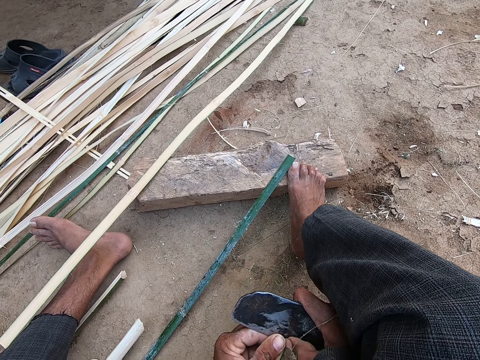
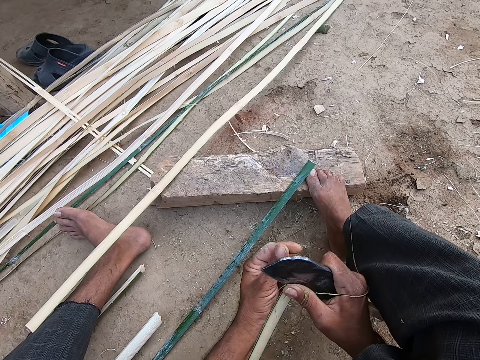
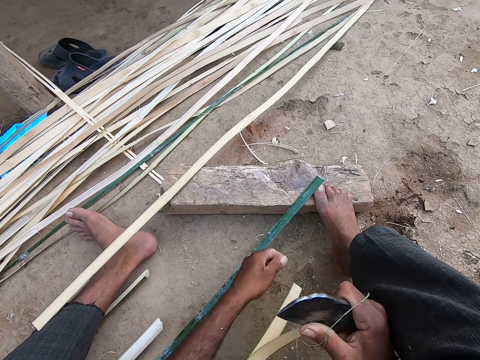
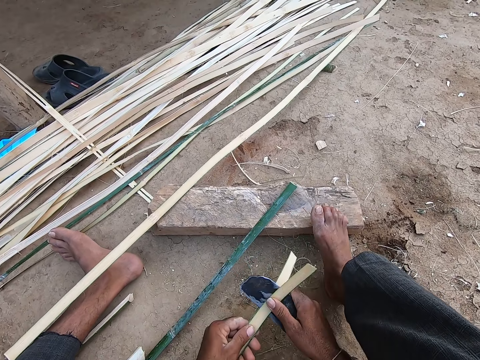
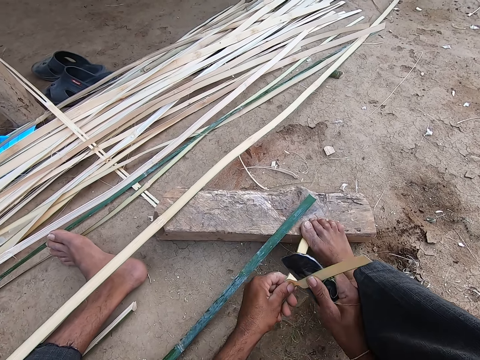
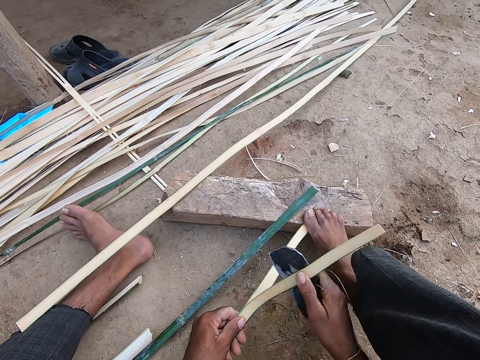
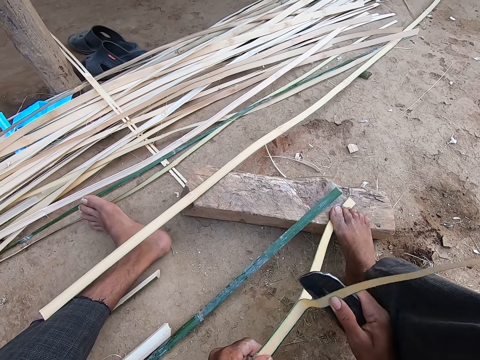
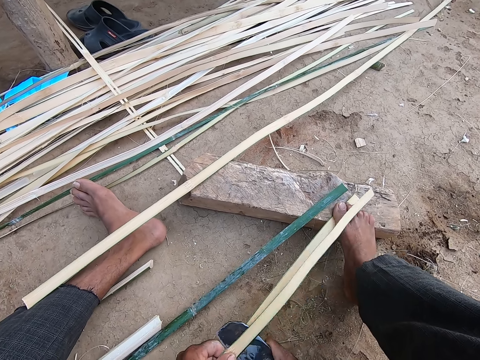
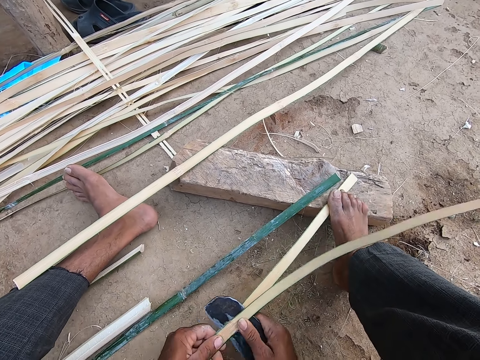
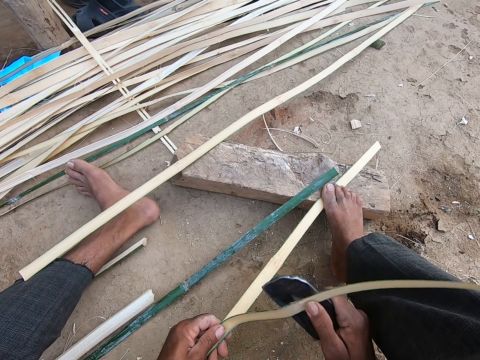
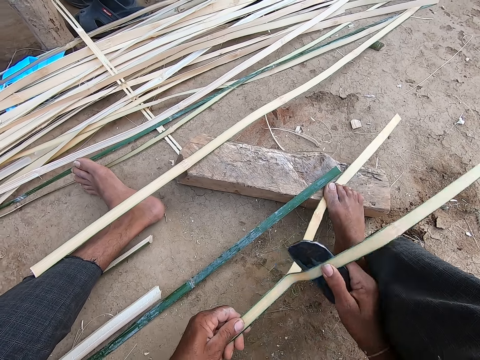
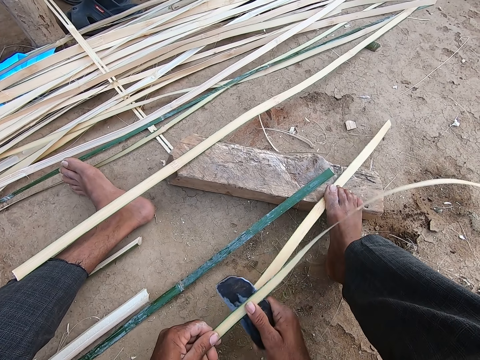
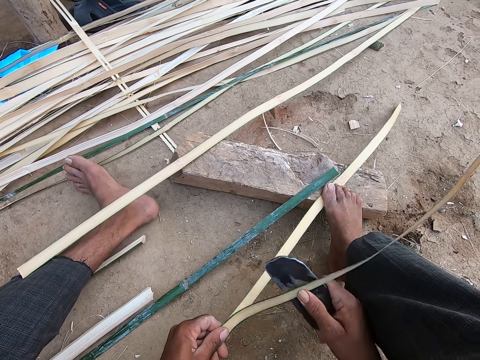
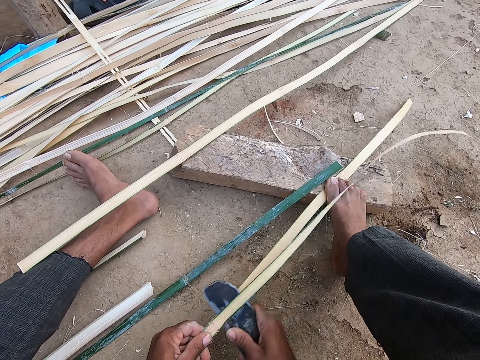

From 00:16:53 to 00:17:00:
The camera wearer splits the cane with his left hand. He splits the cane with both hands. He splits the cane with the knife in his right hand.

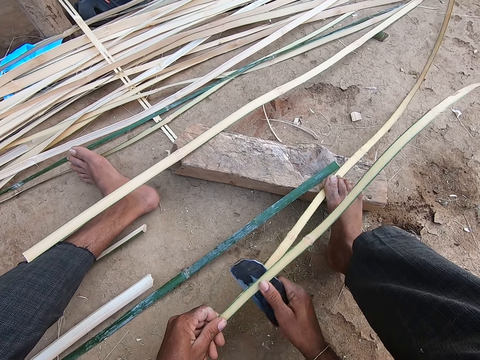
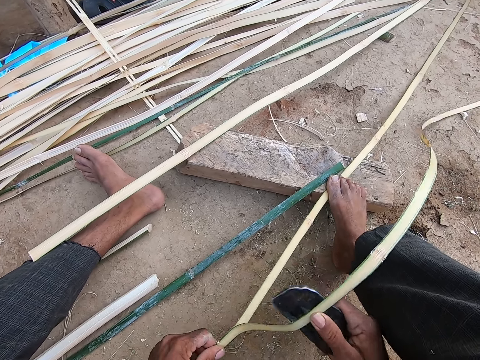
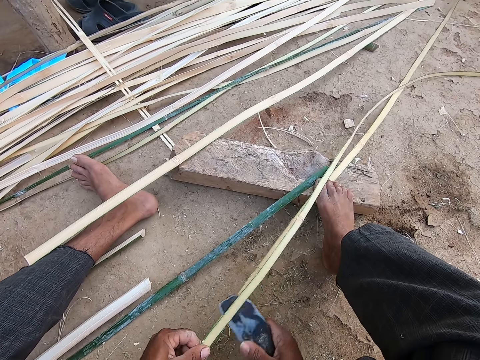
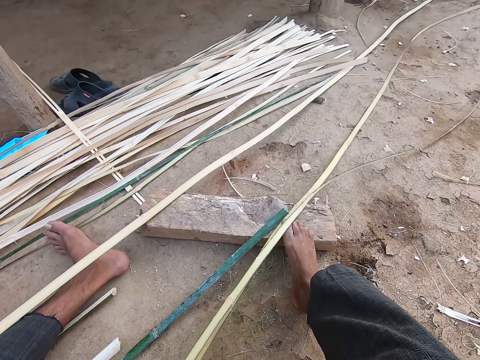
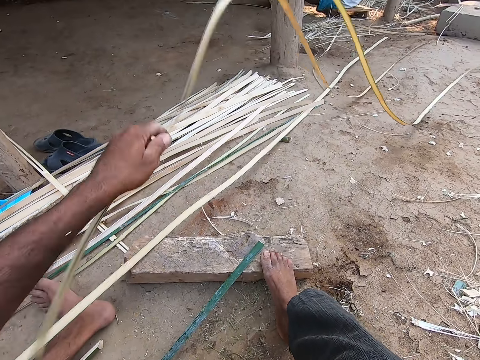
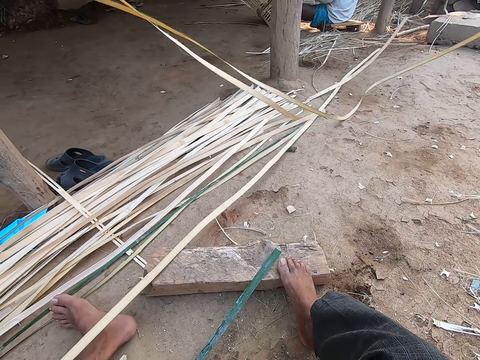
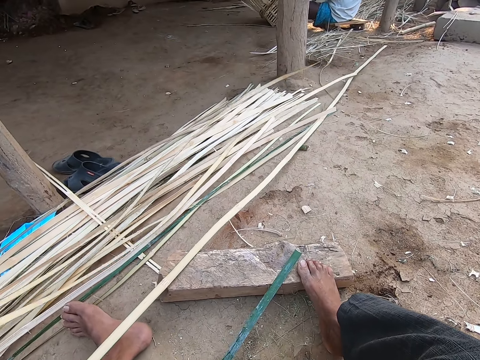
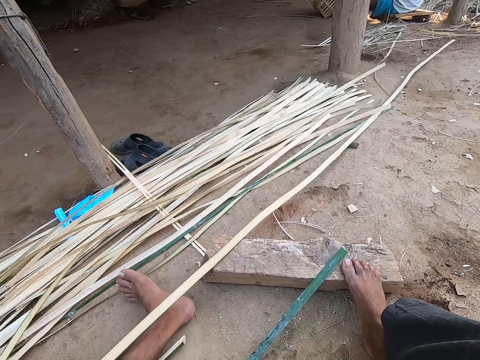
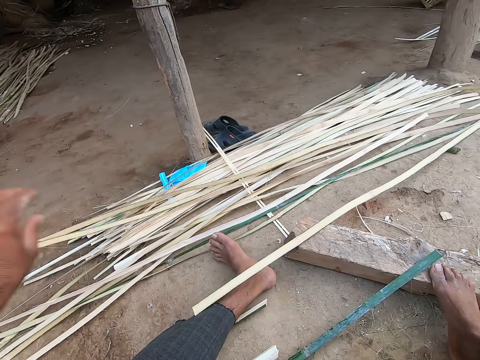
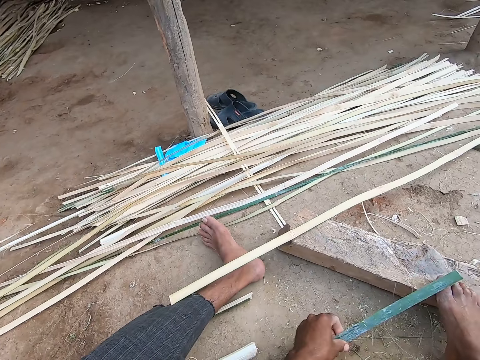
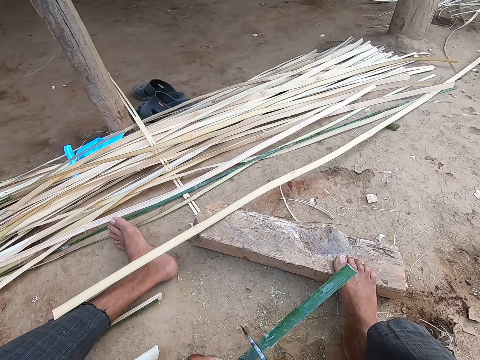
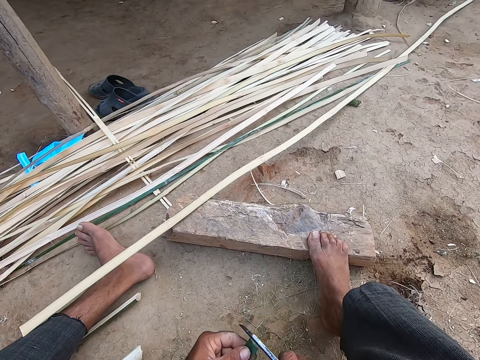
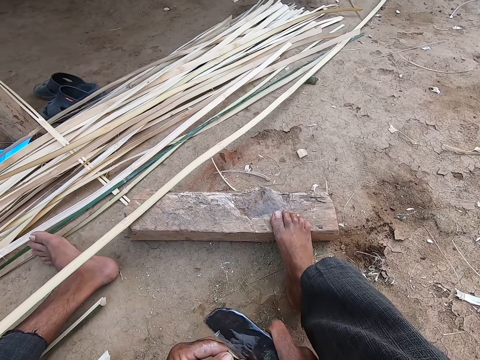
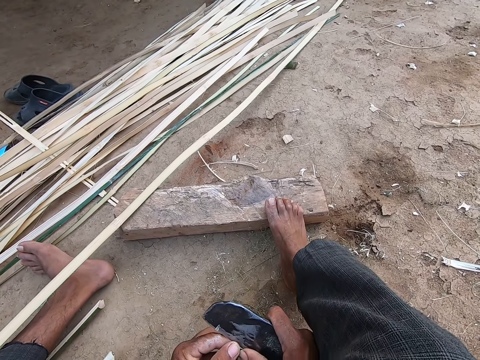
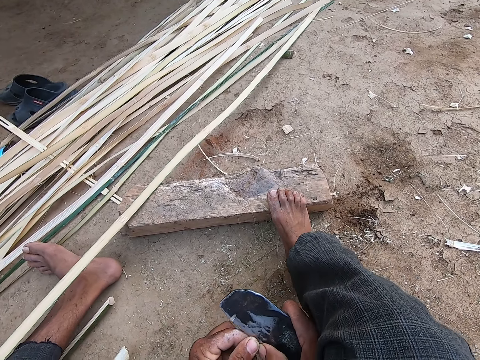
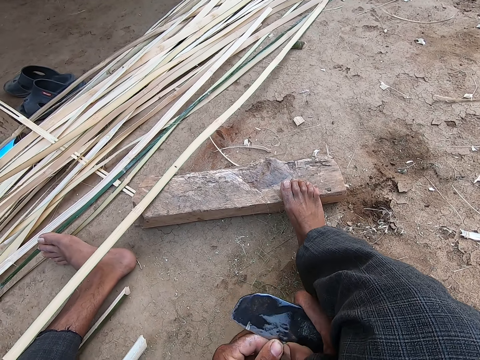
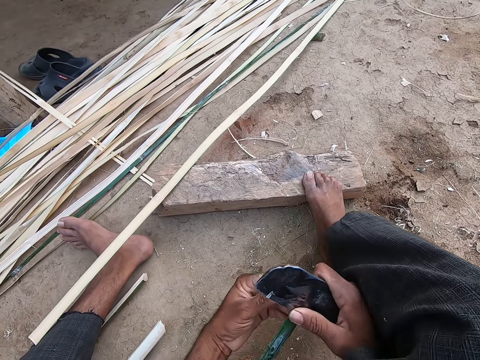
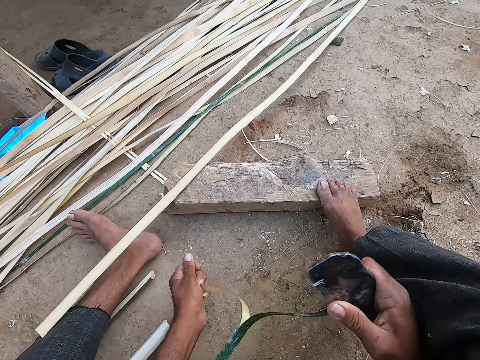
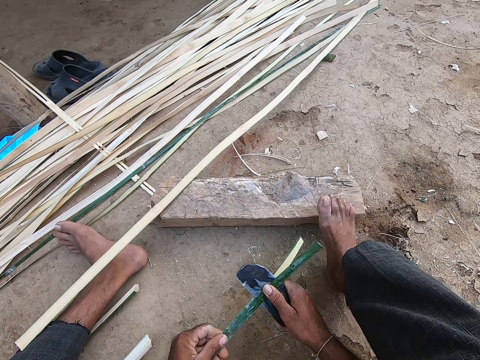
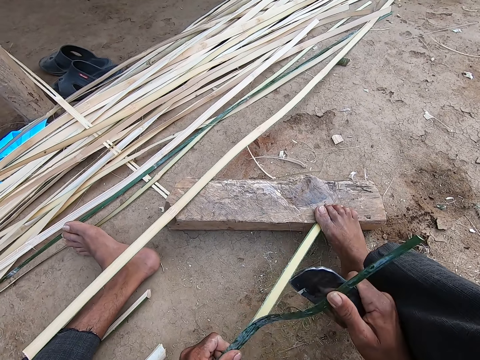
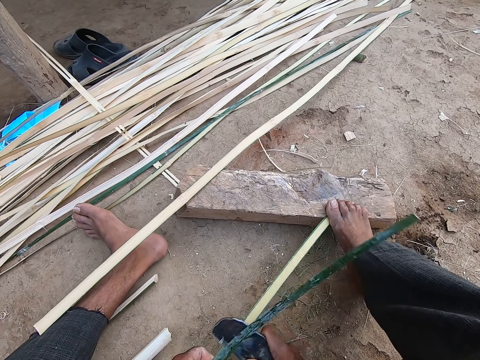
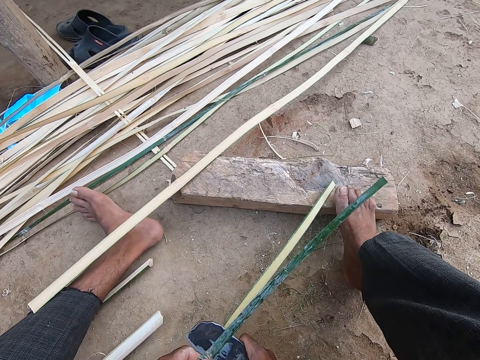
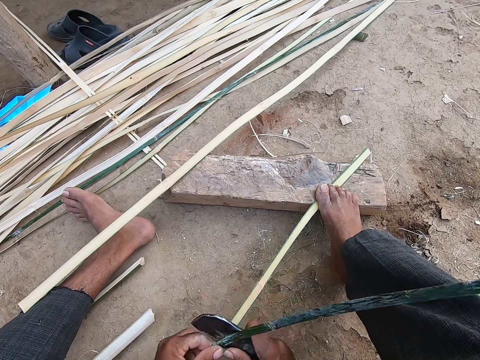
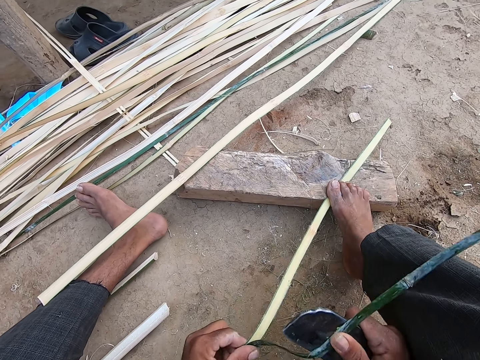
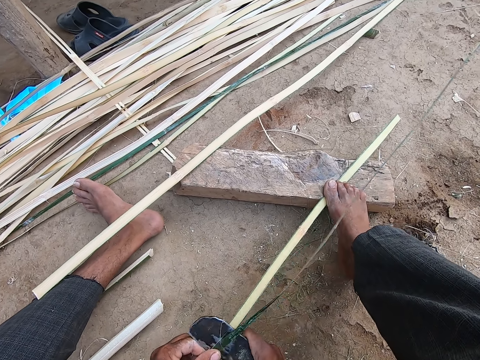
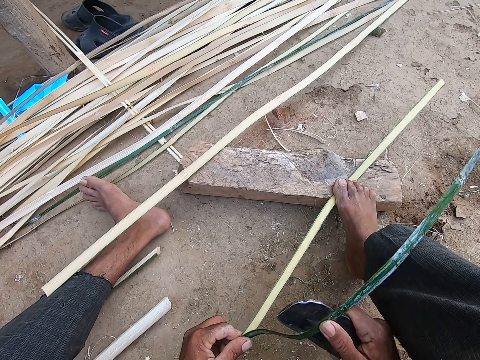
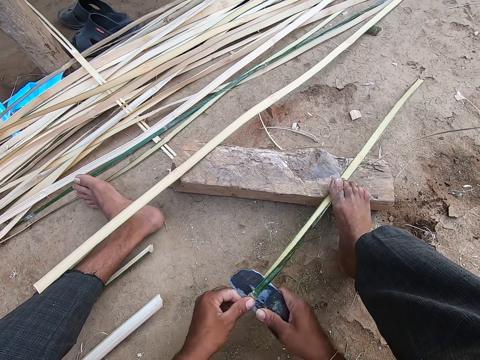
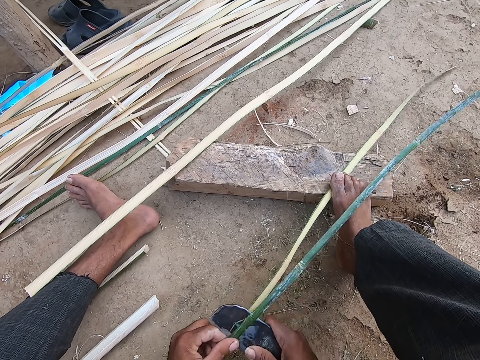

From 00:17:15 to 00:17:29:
The camera wearer shakes the canes on the ground with his left hand. He drops the canes on the heap of canes with his left hand. He holds the cane on the ground with his left hand. He splits the cane with the knife in his right hand. He splits the cane with his left hand. He holds the cane with his left hand. He splits the cane with the knife in his right hand. He places his right leg on the cane.

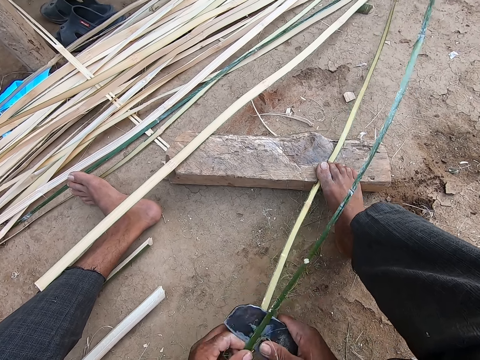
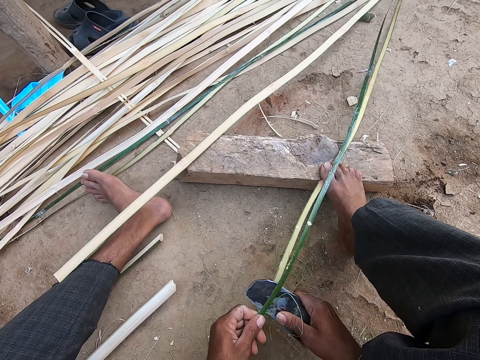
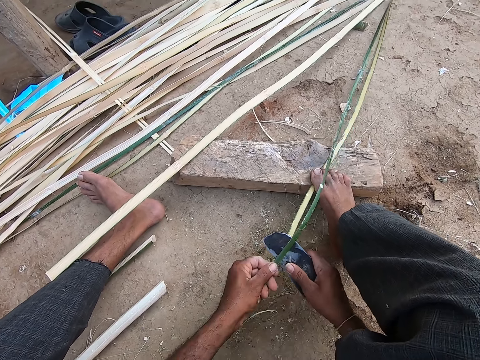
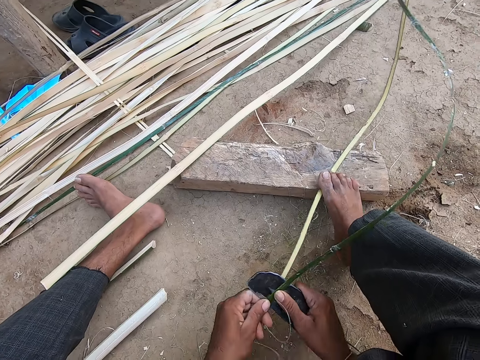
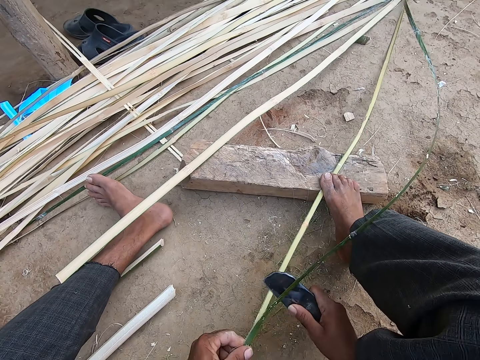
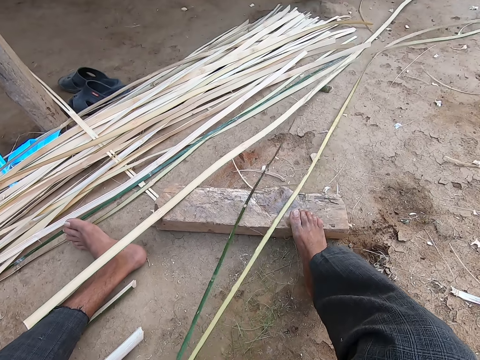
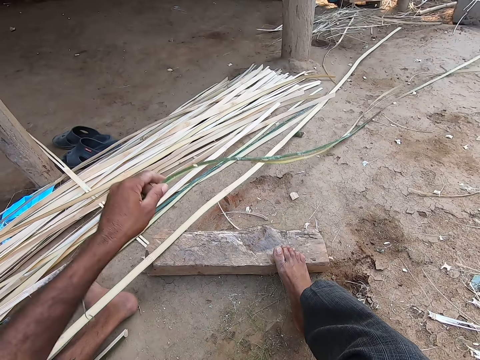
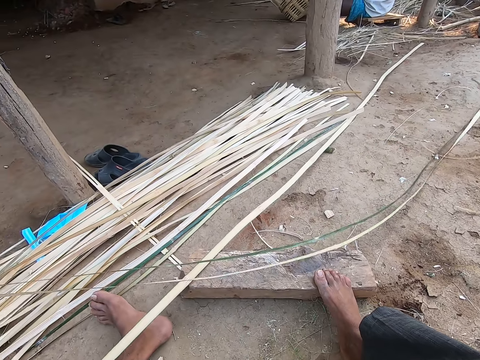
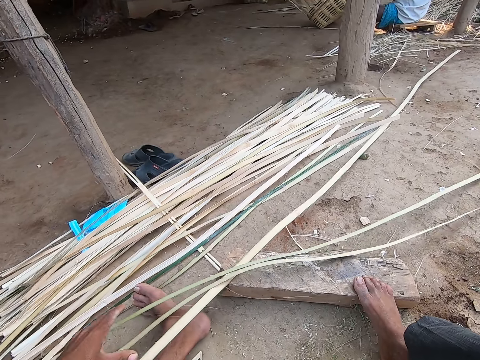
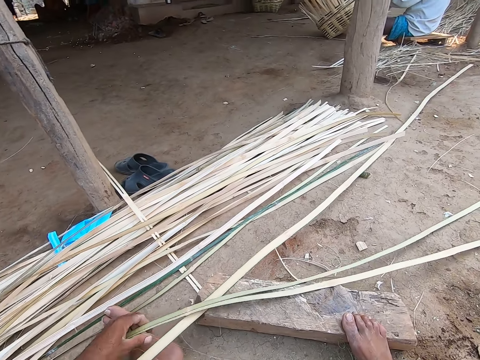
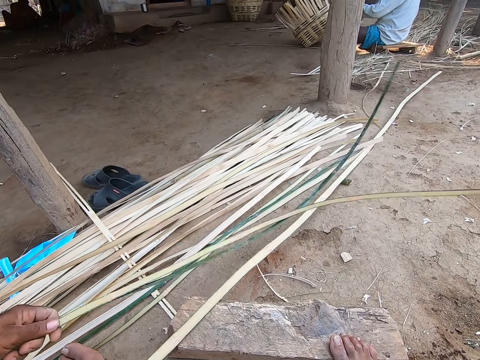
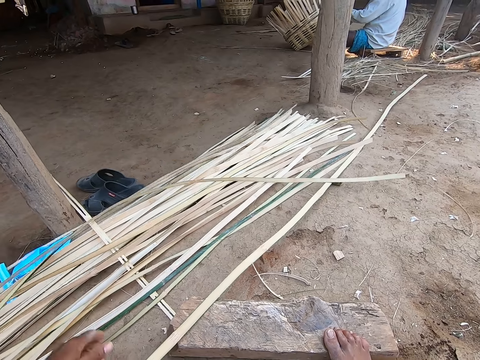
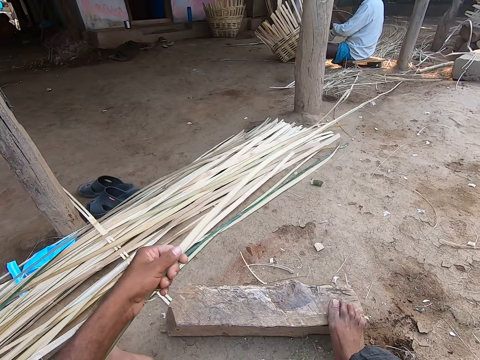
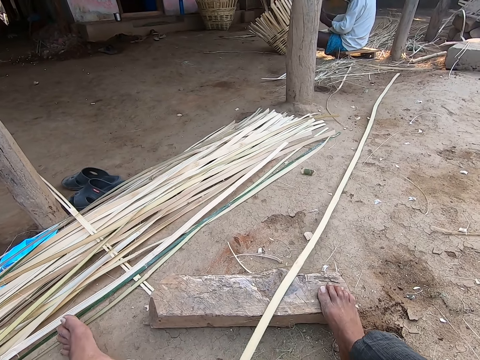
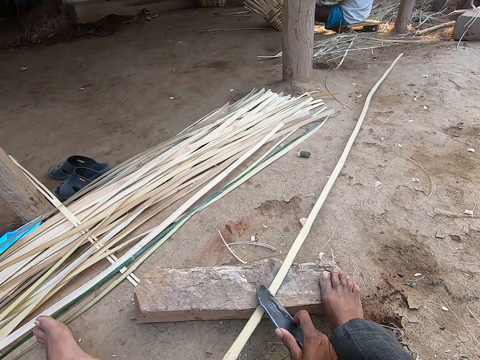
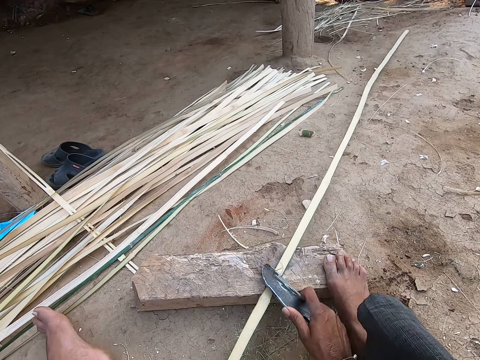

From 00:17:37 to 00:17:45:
The camera wearer puts aside the cedar bark. He pulls the canes on the ground with his left hand and drops the canes on the heap of canes with his left hand. He pulls the cane on the ground with his left hand. He removes peelings. He scrapes the cane with the knife in his right hand.
